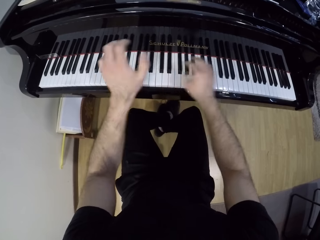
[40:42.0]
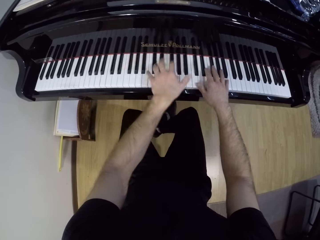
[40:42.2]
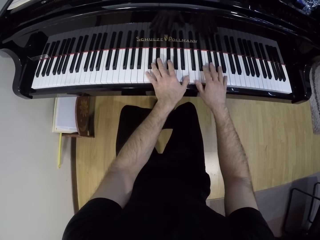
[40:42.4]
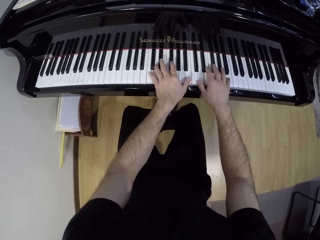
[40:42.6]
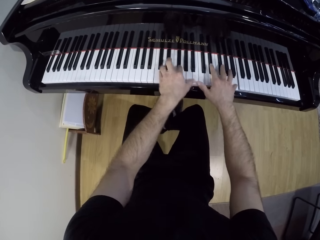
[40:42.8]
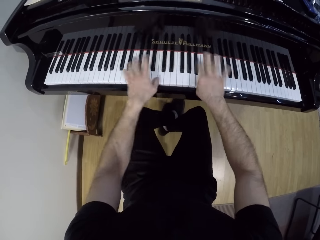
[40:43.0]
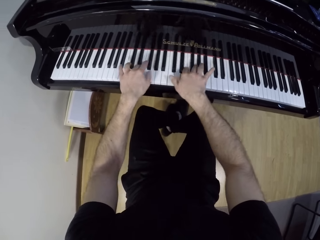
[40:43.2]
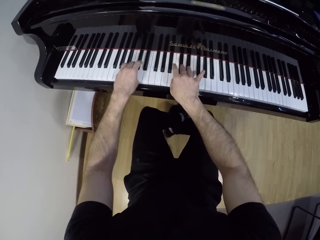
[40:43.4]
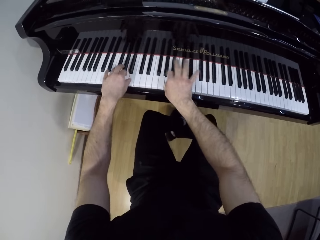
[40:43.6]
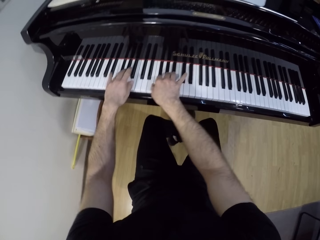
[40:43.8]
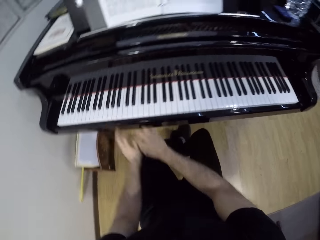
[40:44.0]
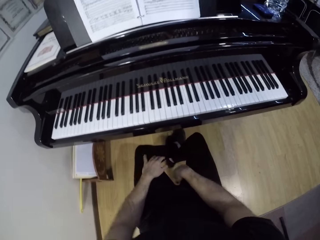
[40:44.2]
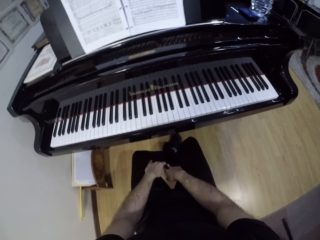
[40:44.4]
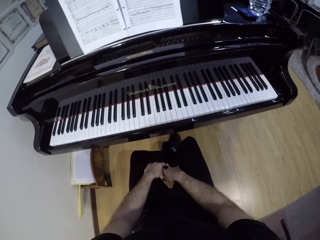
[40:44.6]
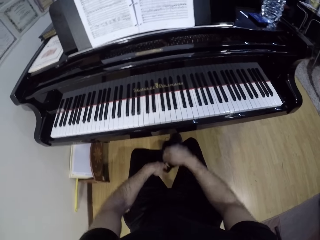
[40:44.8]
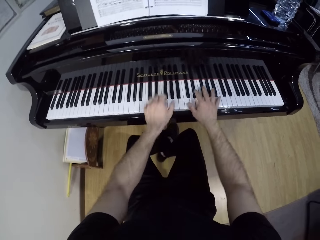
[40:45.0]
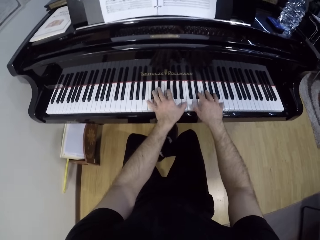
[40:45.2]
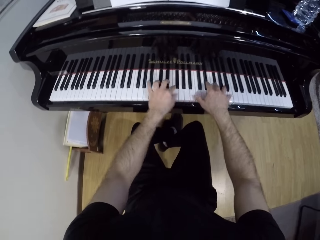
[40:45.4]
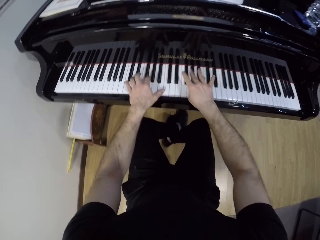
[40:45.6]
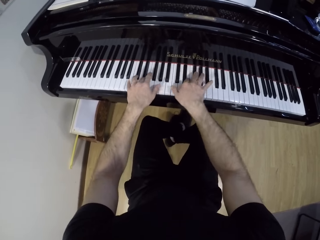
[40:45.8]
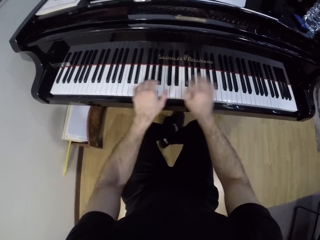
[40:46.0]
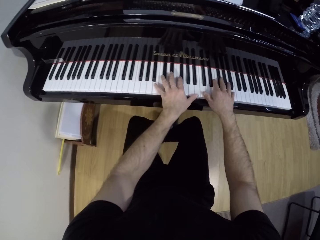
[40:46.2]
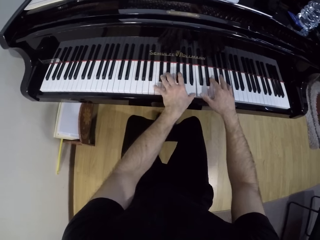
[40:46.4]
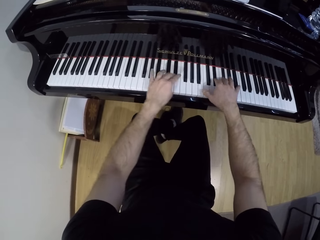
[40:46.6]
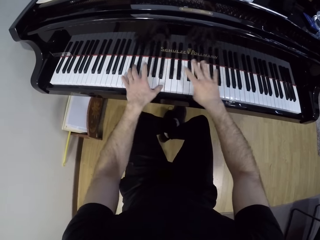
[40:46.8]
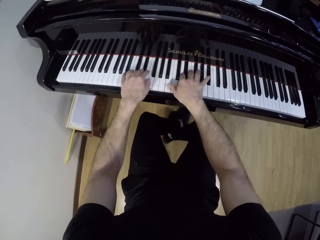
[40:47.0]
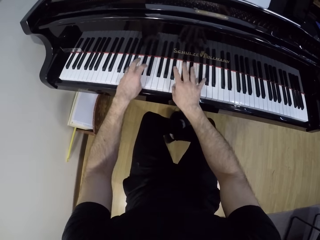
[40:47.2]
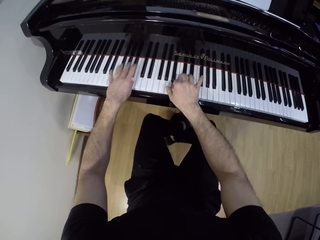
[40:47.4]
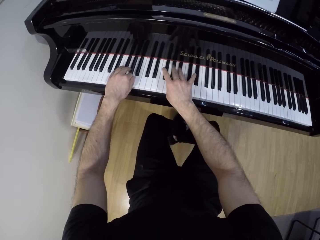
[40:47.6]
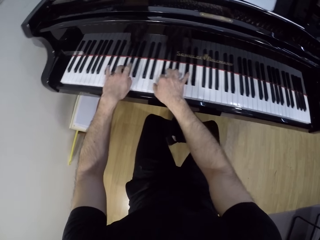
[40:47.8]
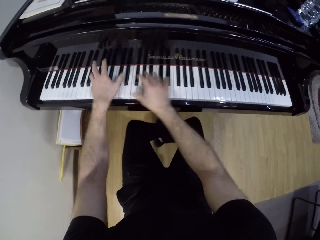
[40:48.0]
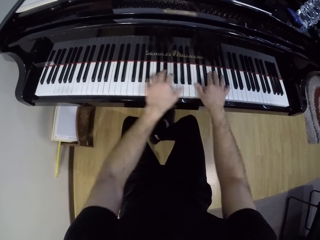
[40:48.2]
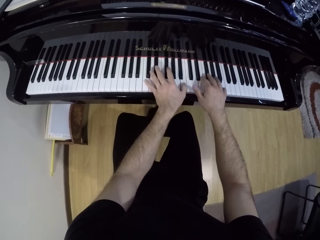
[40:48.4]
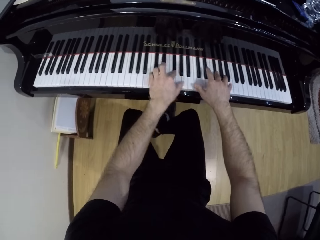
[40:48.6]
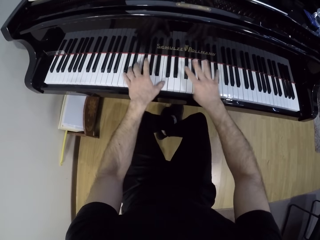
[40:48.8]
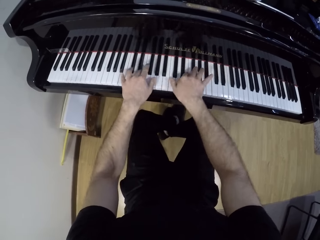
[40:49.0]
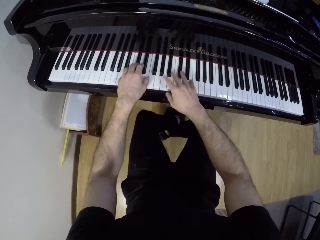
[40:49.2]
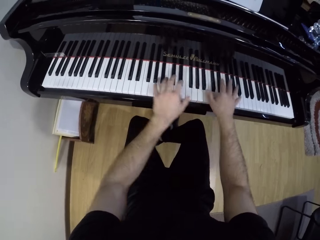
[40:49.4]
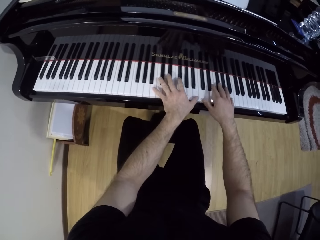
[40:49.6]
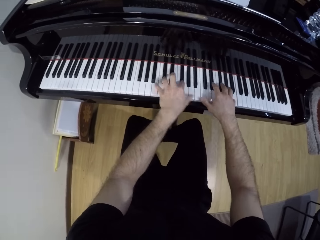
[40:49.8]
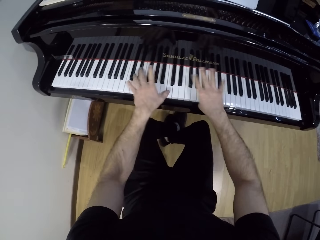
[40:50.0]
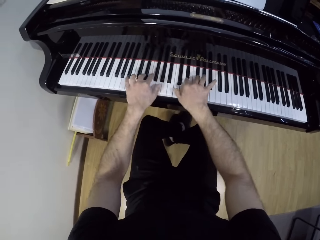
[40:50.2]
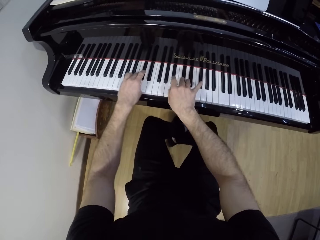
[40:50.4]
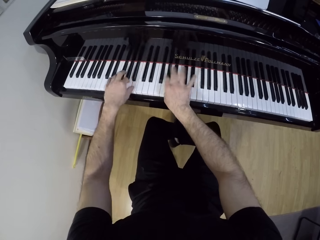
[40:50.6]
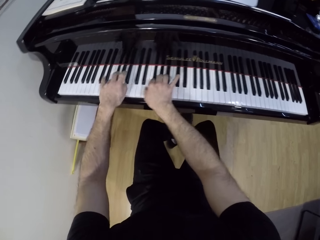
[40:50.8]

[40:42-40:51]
The camera wearer removes his hands from the piano. He lowers his hands. He plays the keyboard with his hands.

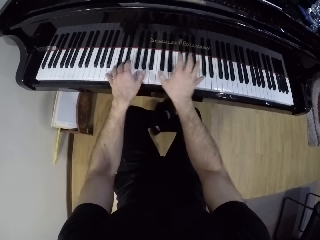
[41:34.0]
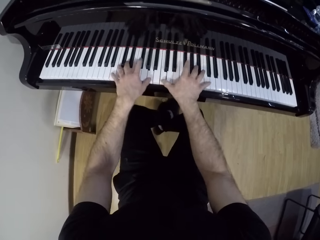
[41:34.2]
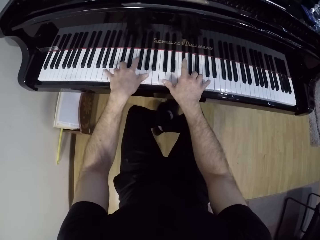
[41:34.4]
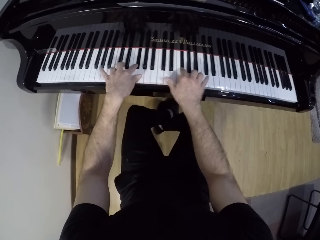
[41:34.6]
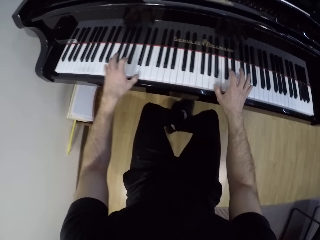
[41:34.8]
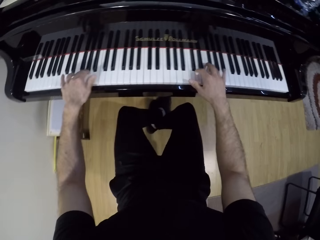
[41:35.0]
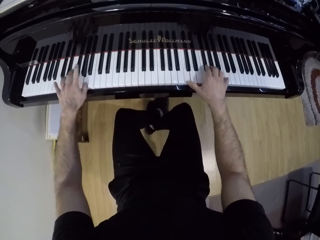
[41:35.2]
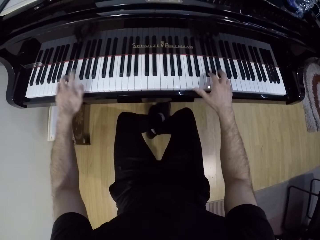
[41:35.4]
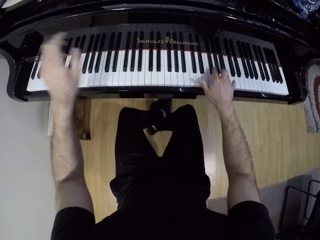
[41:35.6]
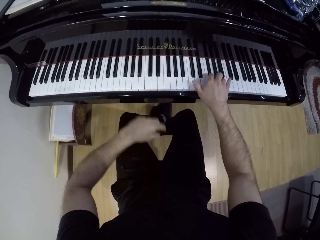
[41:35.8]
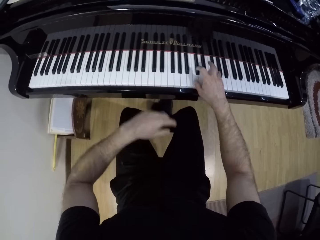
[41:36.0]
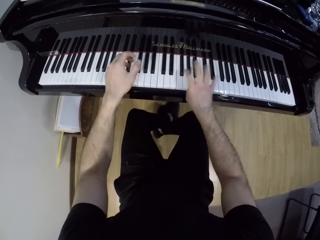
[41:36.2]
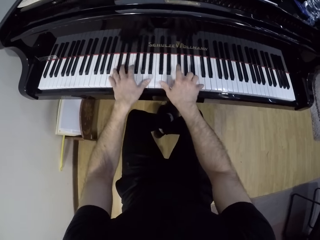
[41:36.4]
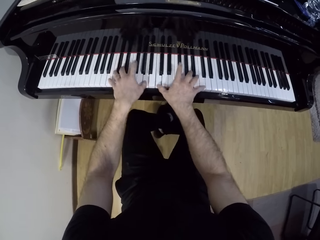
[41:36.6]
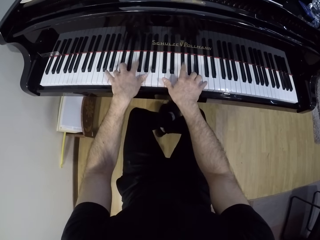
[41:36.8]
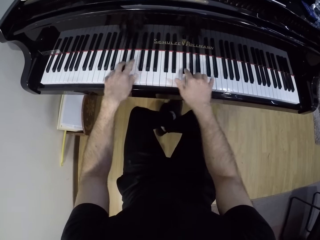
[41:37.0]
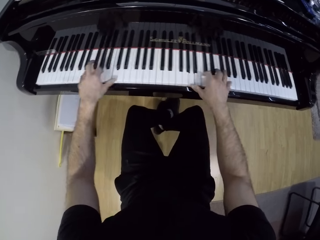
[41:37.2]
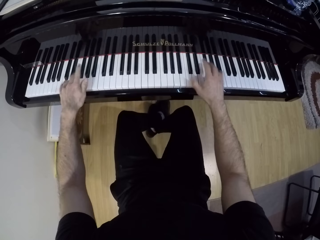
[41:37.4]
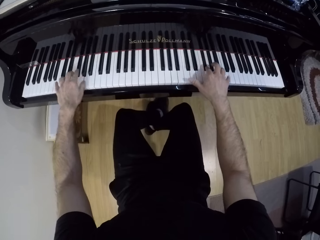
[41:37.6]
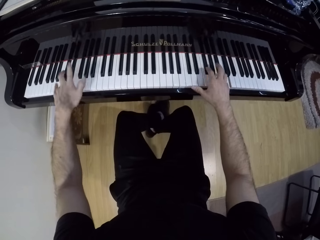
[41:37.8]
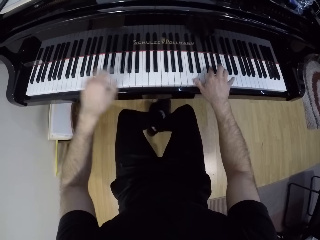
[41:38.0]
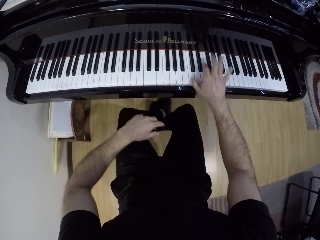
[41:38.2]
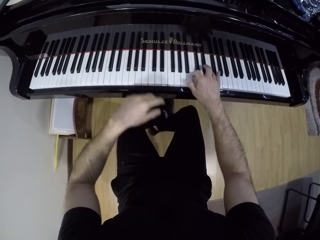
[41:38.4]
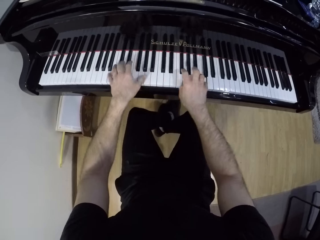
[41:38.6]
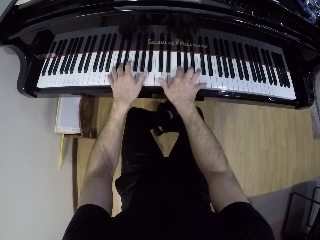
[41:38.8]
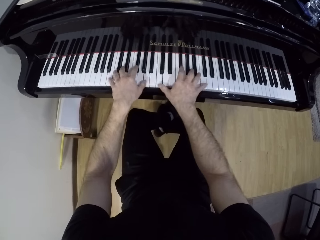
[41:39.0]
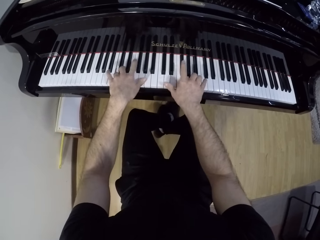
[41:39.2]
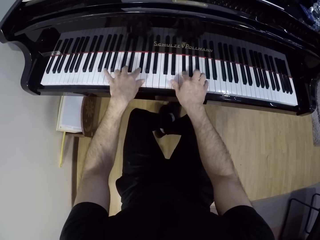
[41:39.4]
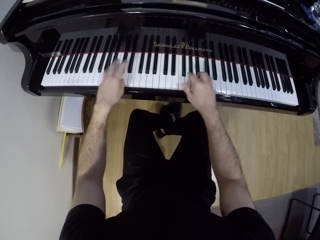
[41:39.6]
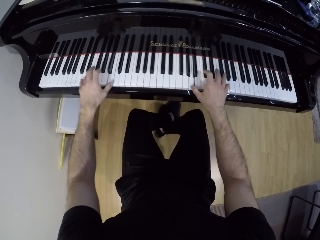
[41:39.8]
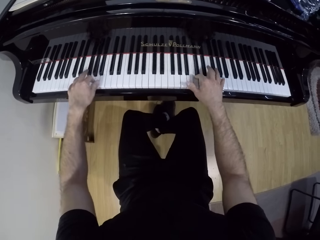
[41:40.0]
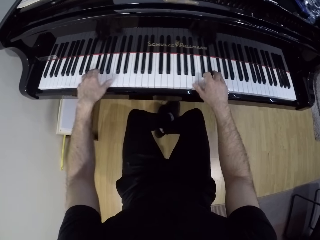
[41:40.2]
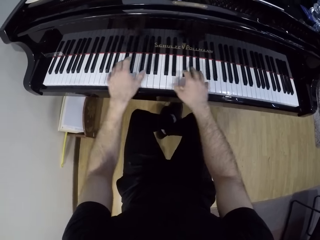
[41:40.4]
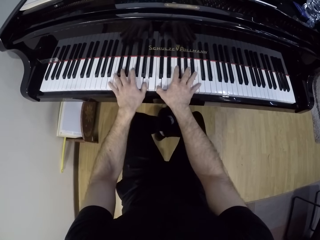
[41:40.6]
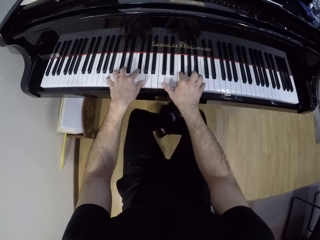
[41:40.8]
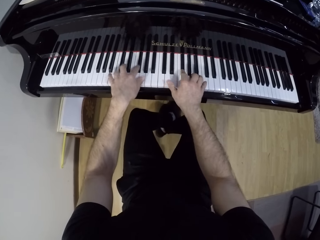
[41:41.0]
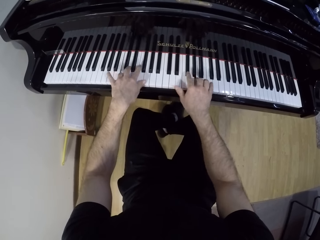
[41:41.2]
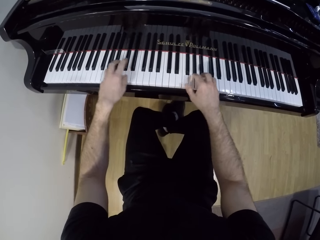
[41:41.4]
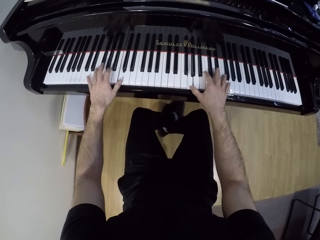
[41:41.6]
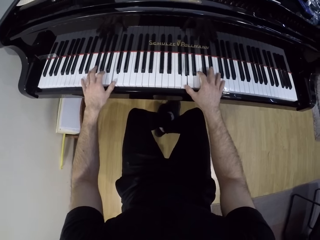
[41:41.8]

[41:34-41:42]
The camera wearer pauses the left hand.

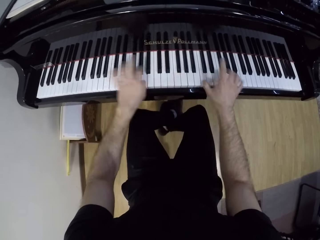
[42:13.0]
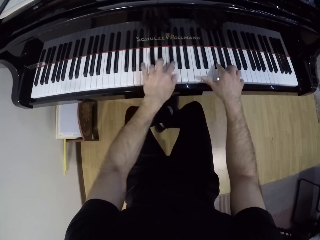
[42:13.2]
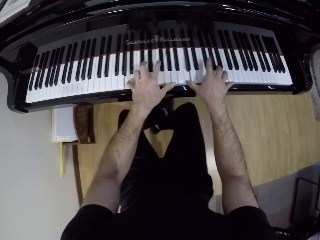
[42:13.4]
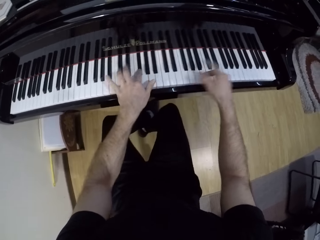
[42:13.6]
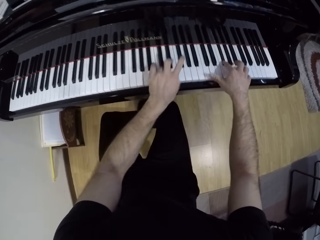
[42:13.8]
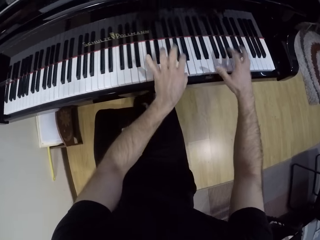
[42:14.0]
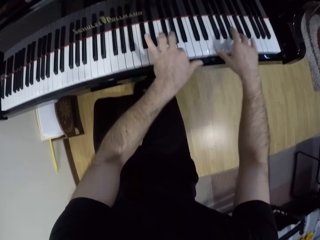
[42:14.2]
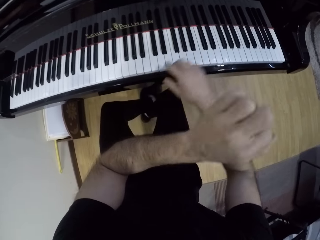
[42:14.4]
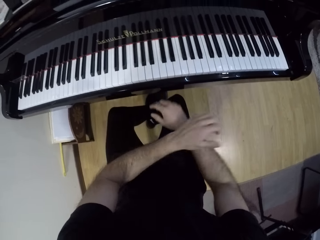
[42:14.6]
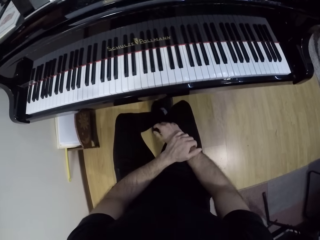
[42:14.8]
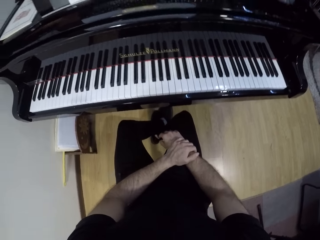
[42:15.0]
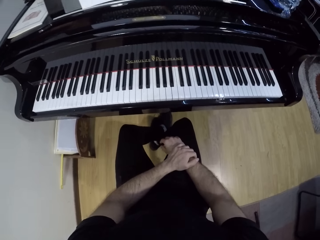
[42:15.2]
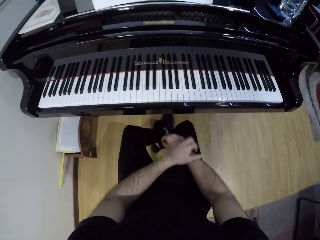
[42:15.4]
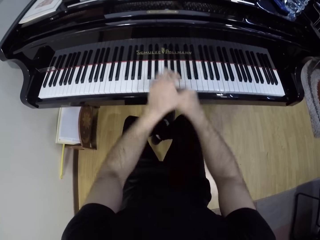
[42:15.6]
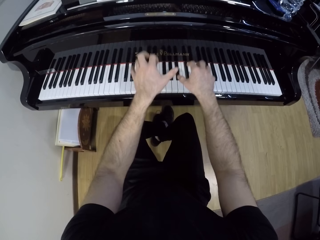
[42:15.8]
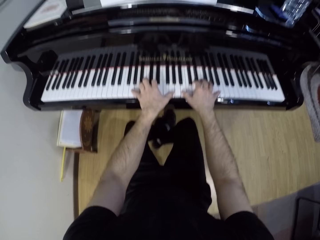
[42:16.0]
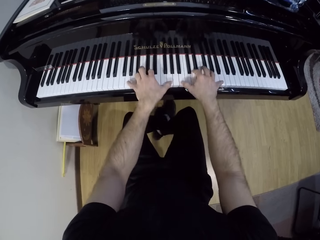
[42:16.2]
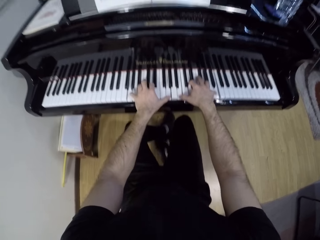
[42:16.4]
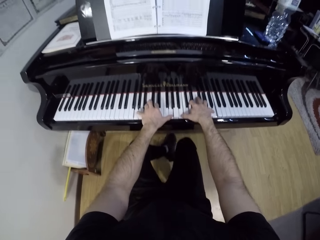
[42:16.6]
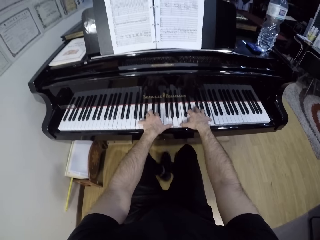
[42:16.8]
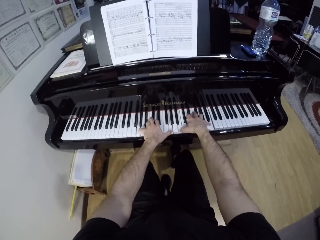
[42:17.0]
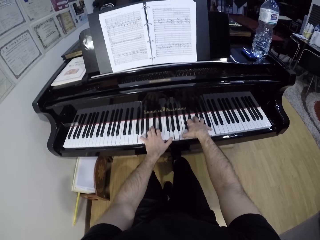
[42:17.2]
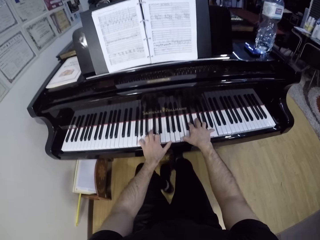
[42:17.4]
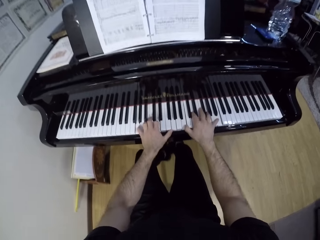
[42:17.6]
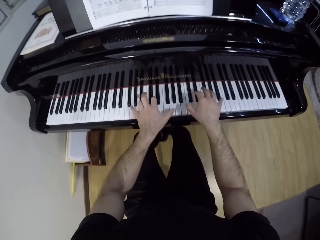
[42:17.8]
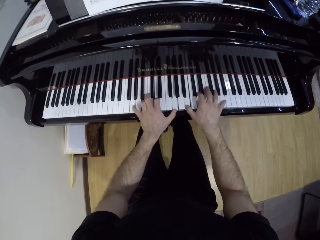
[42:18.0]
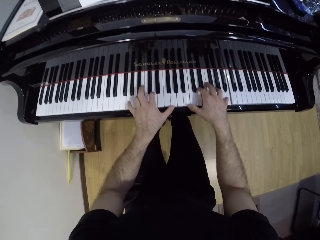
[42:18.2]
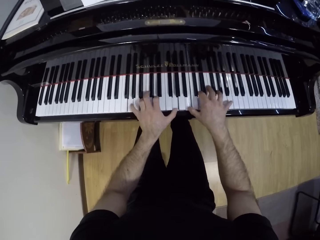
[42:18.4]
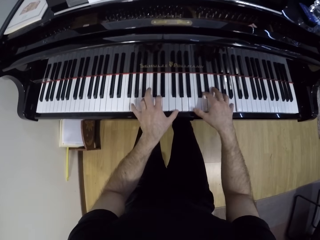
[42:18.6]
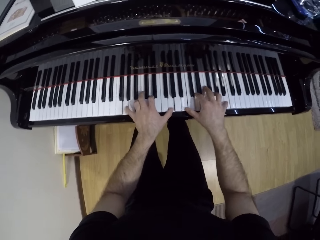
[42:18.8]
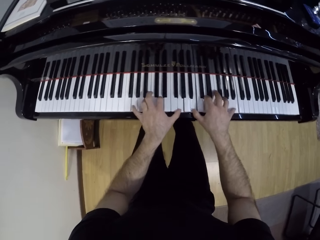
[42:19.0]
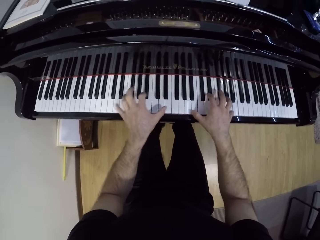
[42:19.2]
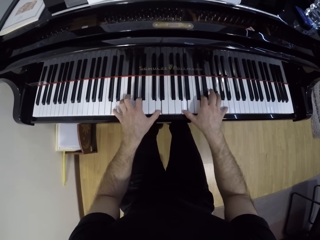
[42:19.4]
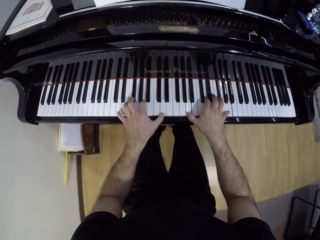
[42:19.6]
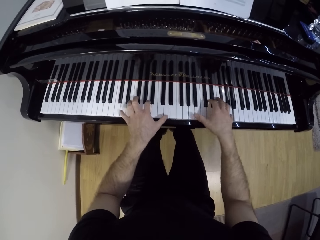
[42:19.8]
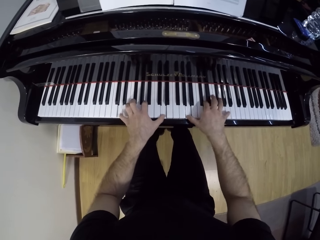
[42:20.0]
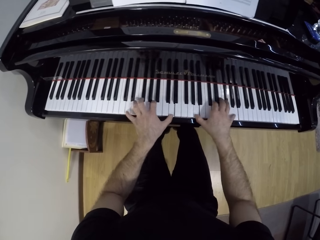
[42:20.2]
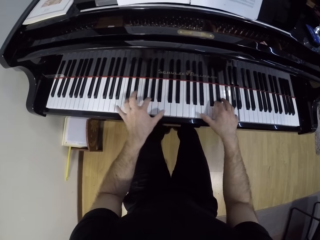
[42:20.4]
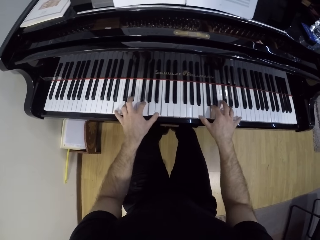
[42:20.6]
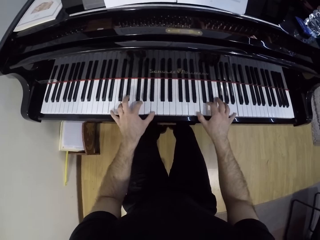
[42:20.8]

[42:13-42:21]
The camera wearer pauses both hands. He places his hands on his lap. He plays the keyboard with both hands.
